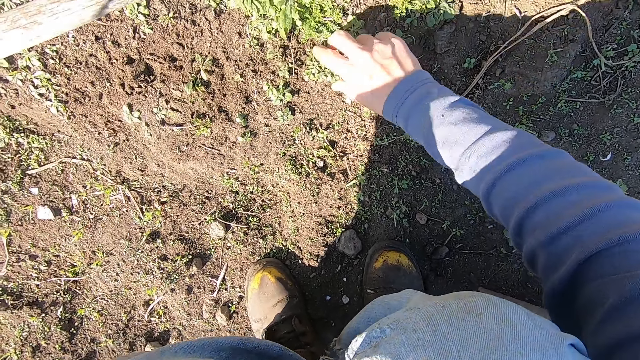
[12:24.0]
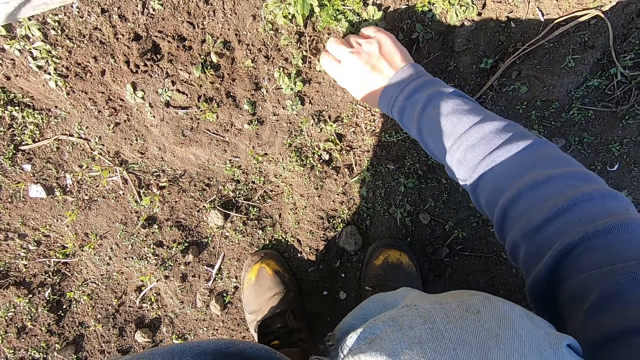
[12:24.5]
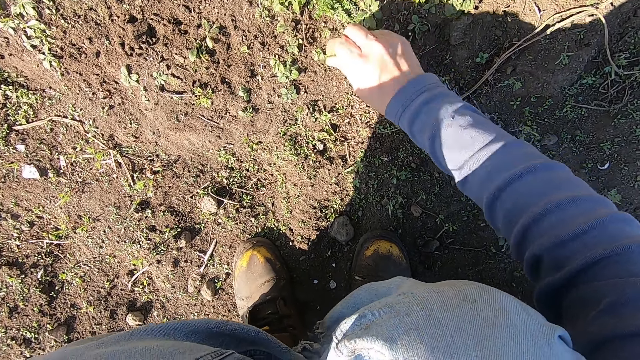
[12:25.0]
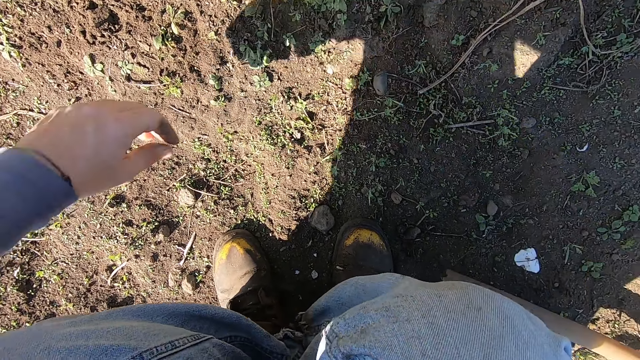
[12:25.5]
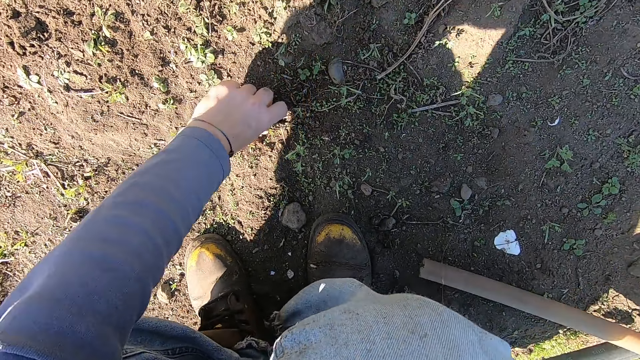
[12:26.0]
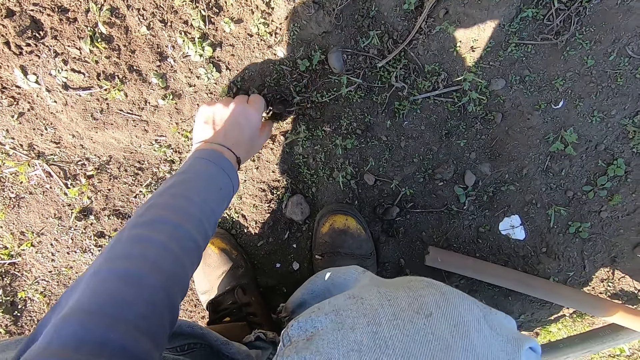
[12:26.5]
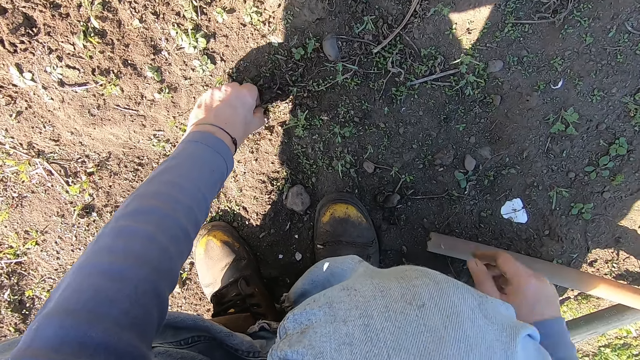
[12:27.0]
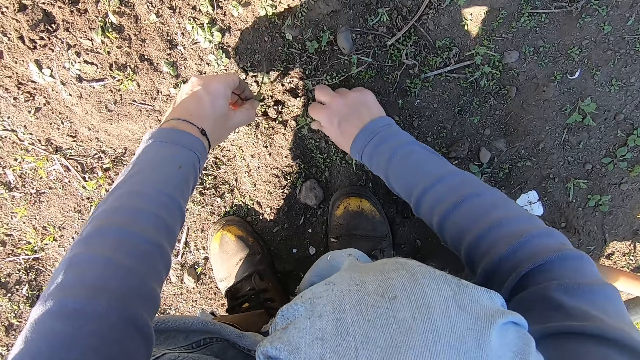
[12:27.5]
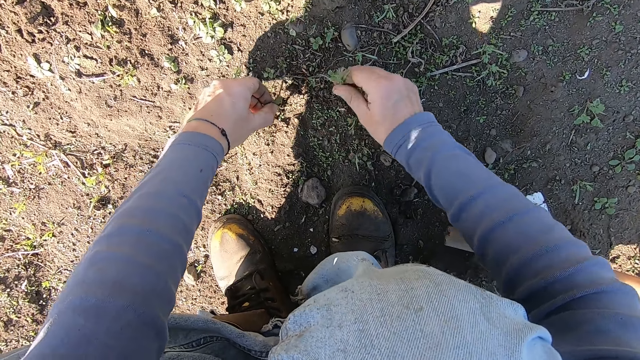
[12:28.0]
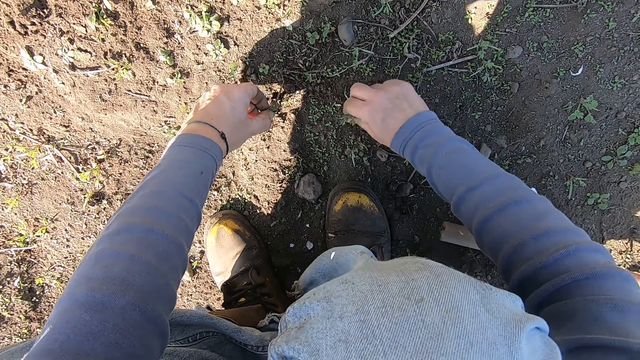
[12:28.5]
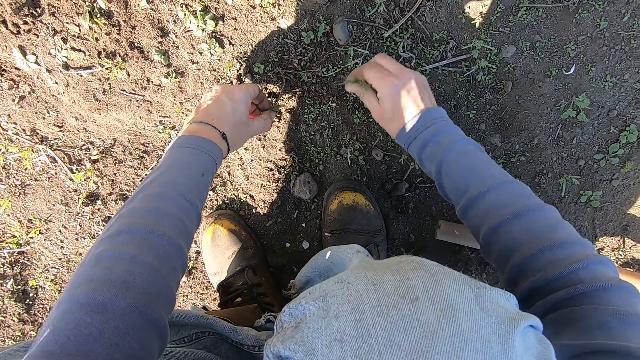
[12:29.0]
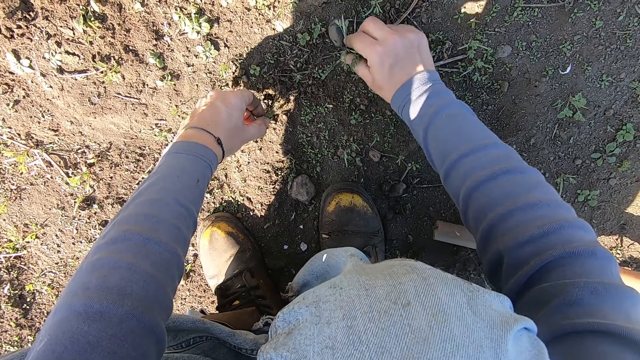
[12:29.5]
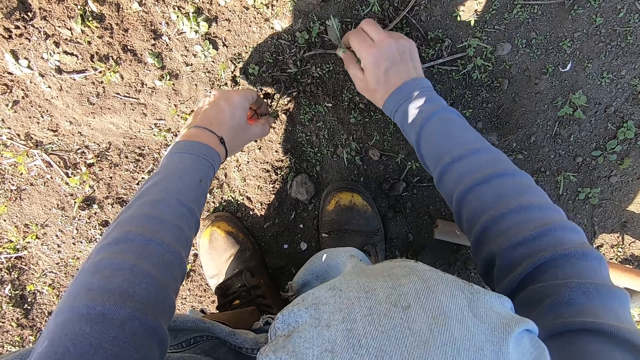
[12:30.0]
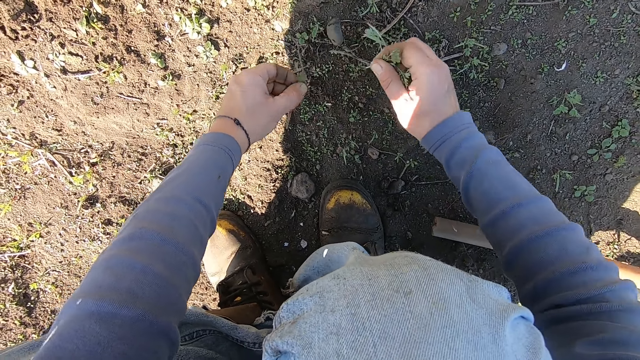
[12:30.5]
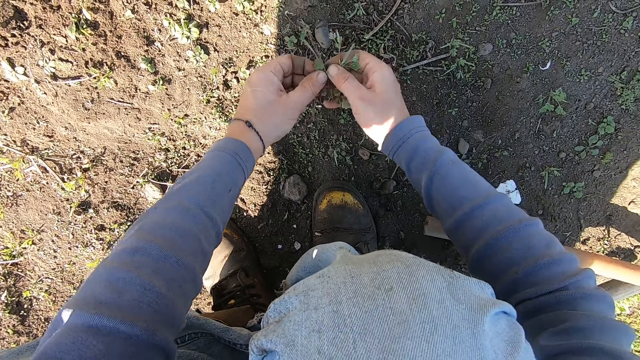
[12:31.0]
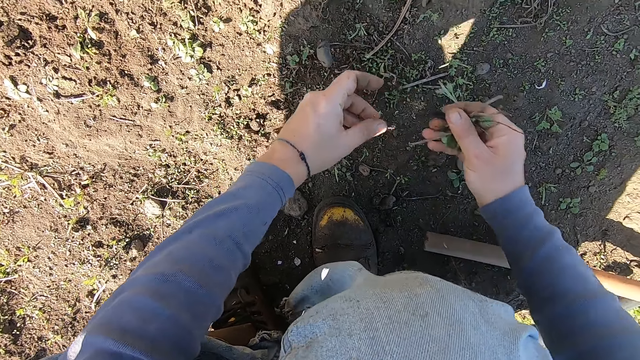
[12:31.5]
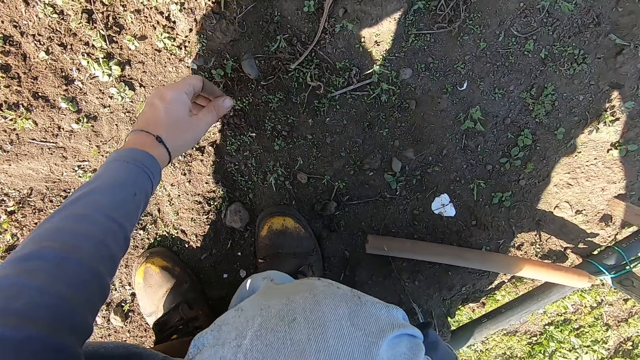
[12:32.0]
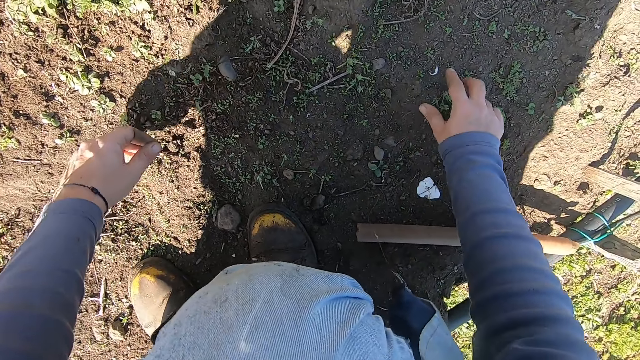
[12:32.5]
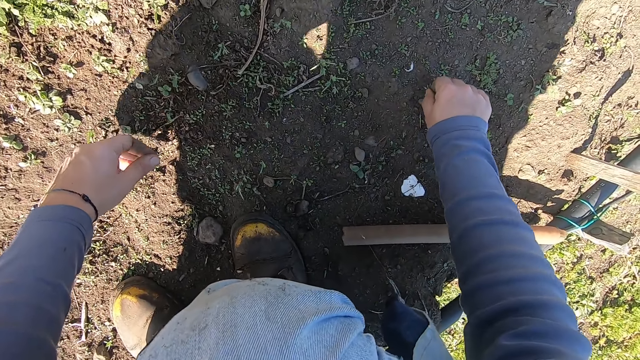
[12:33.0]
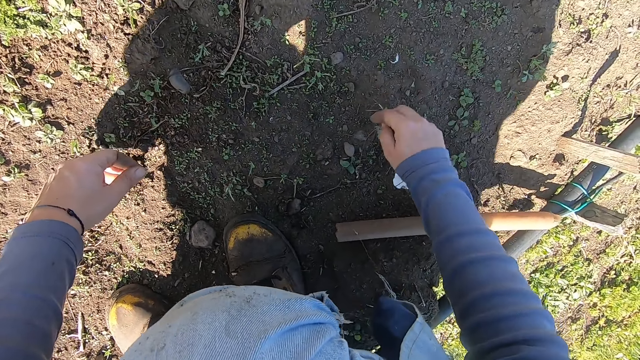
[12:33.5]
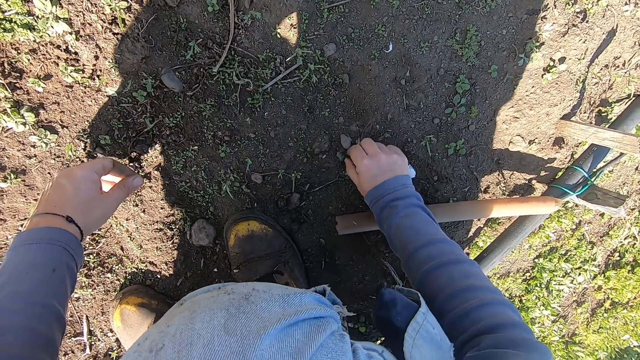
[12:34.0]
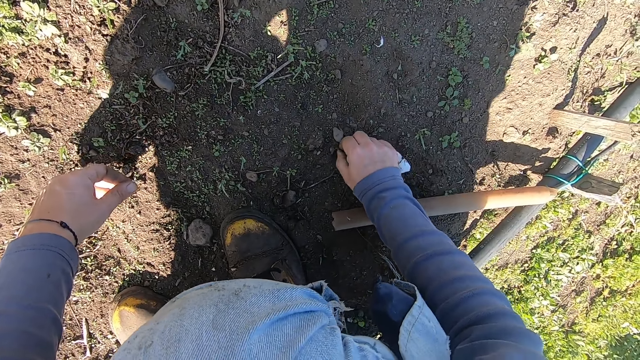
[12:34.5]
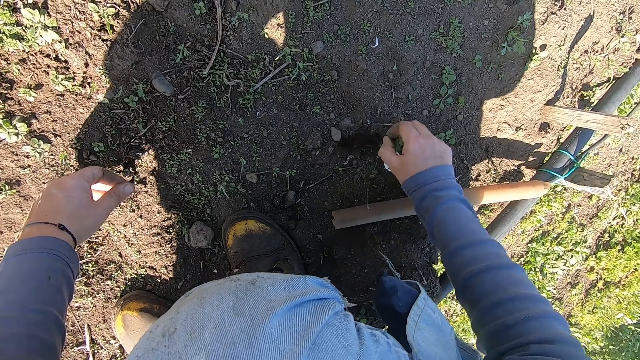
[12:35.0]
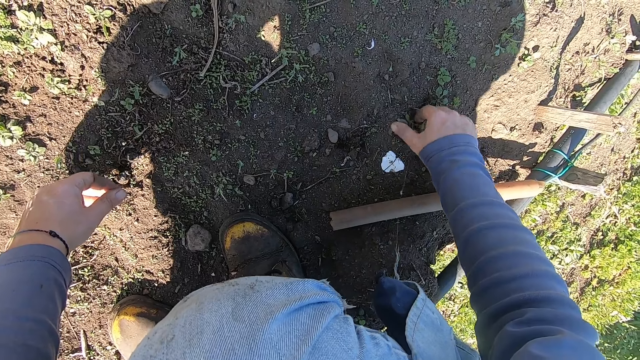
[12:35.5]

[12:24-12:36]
The camera wearer throws plants away with a hand. He removes a weed plant from the ground with his right hand. He throws the weed plant in his right hand away. He removes a weed plant from the ground with his left hand. He removes weed plants from the ground with his right hand. He passes the weed plant from his left hand to his right hand. He throws the weed plants in his right hand away. He removes weed plants from the ground with his right hand.

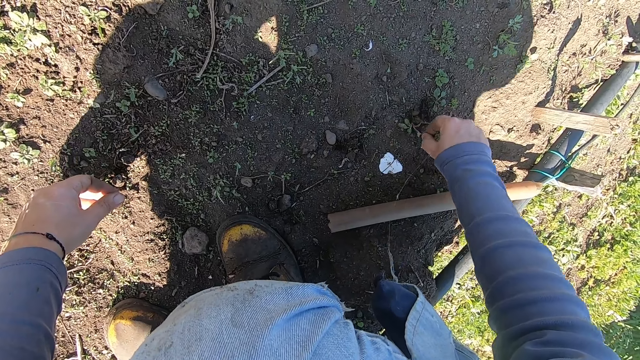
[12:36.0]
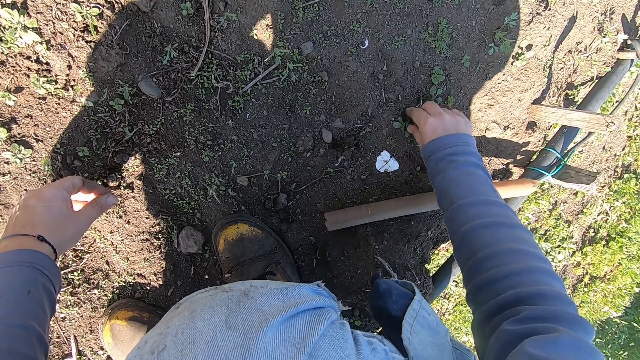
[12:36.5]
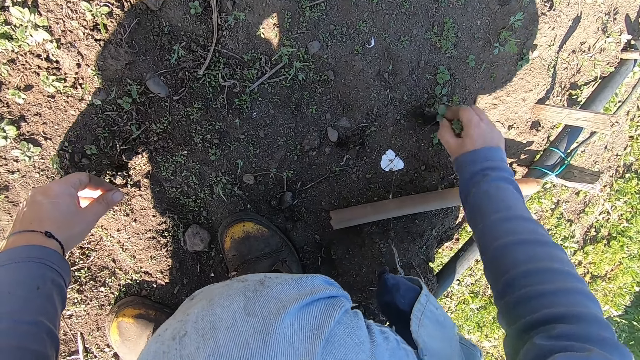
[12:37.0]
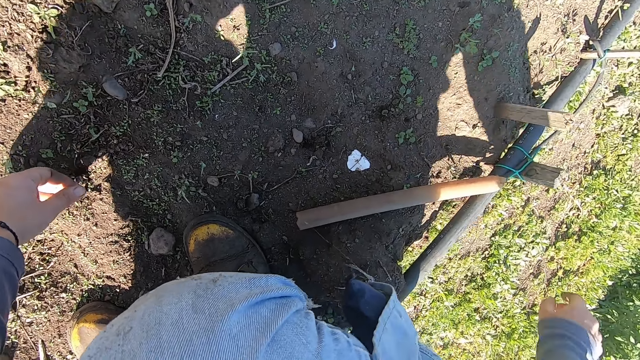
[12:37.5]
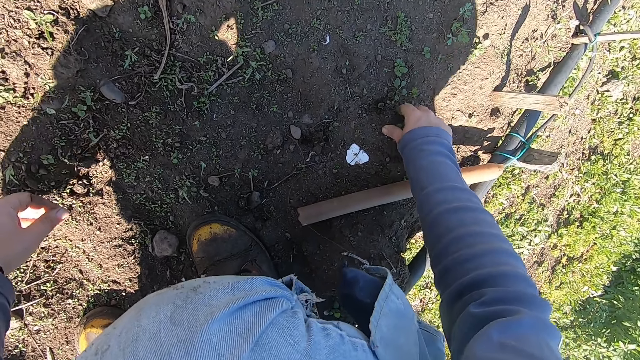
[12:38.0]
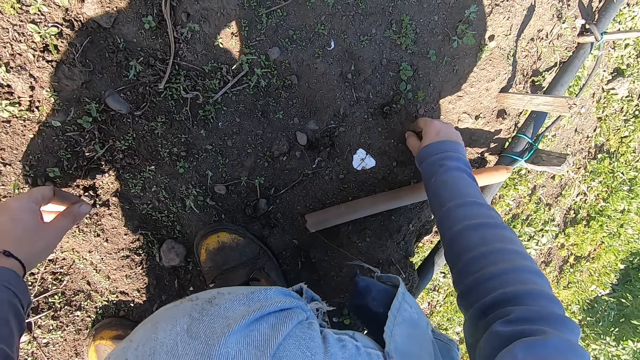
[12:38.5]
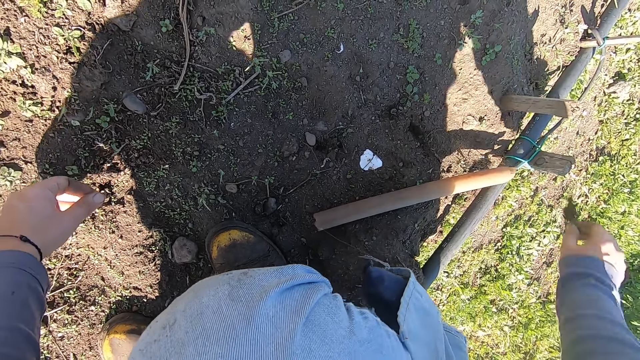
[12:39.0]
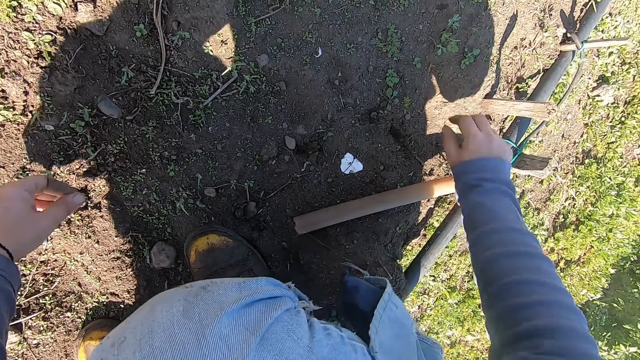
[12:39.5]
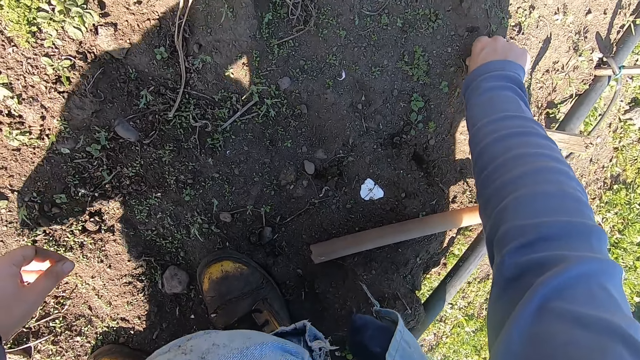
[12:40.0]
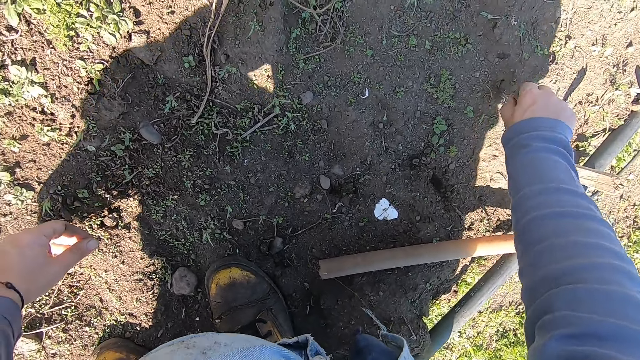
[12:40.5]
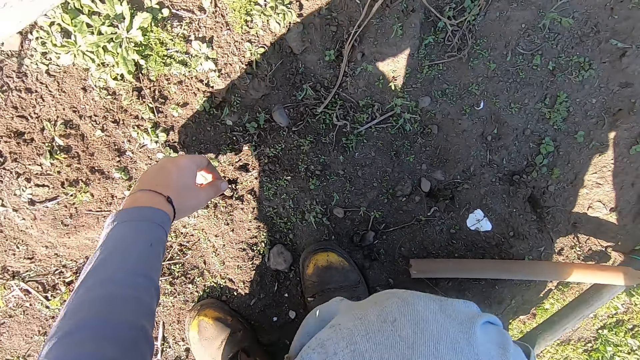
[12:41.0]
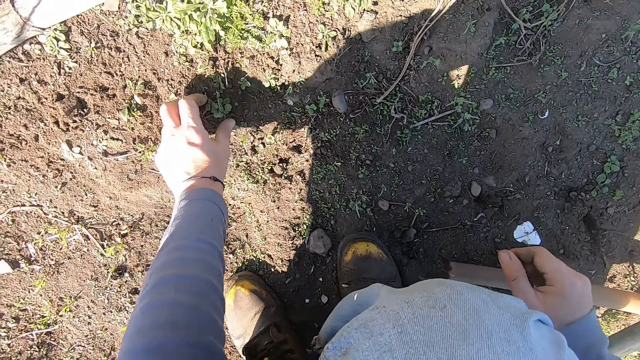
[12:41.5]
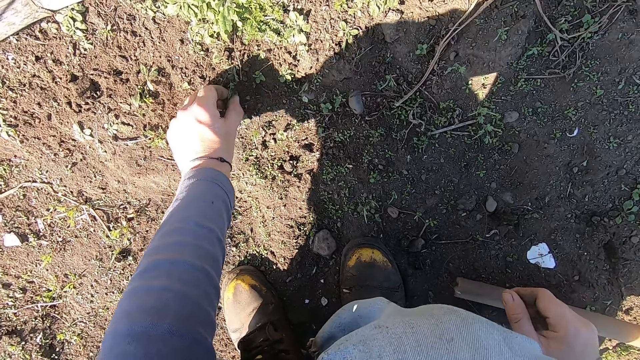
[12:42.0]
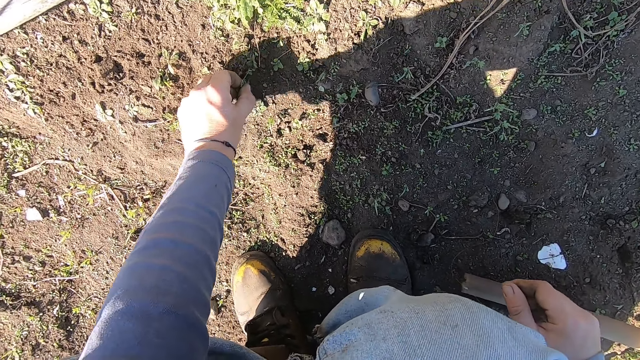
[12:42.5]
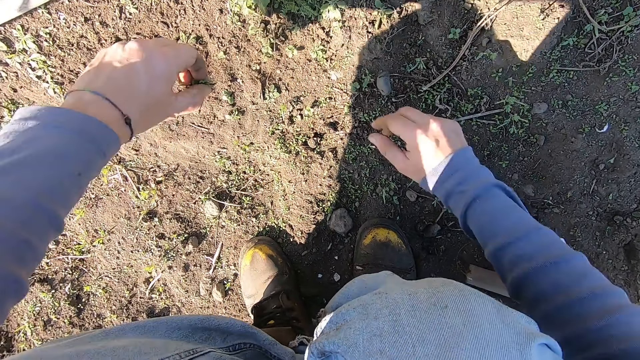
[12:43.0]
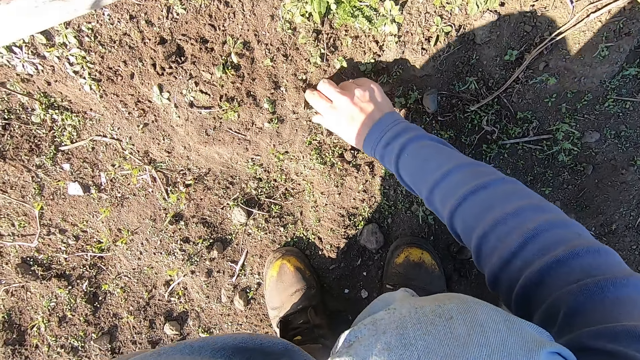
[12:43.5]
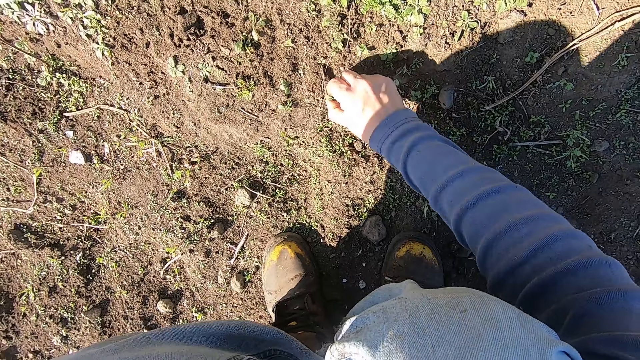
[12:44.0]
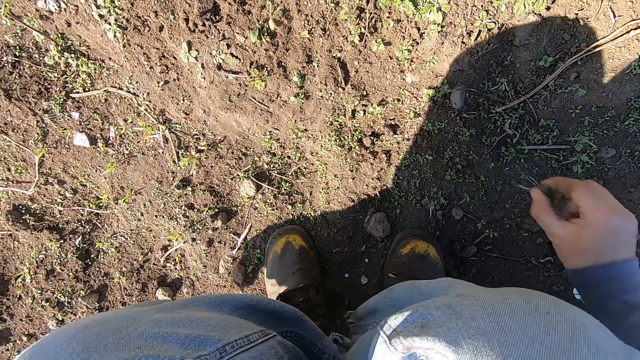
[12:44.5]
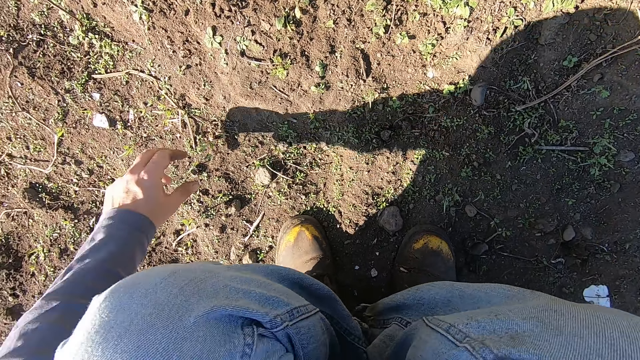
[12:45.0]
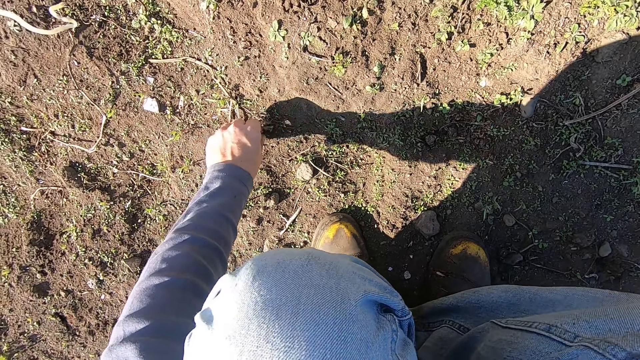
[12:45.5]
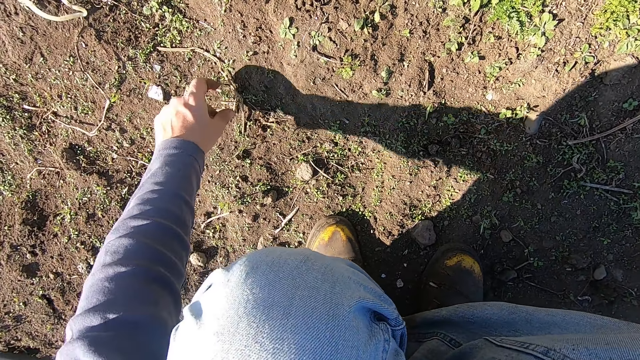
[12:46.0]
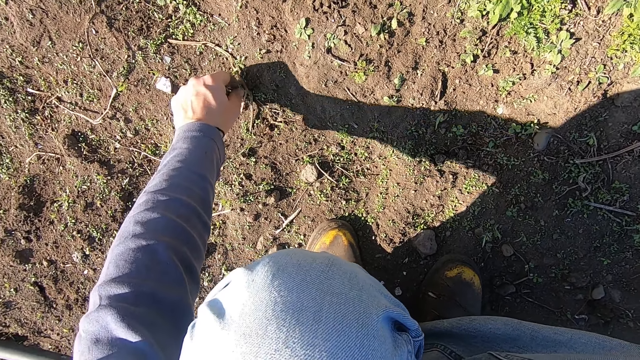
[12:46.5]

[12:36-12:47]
The camera wearer throws the weed plants in his right hand away. He removes weed plants from the ground with his right hand. He throws the weed plant in his right hand away. He removes a weed plant from the ground with his right hand. He removes weed plants from the ground with his left hand. He moves away the weed plant in his left hand. He removes weed plants from the ground with his right hand. He moves away the weed plant in his right hand. He removes weed plants from the ground with his left hand.
